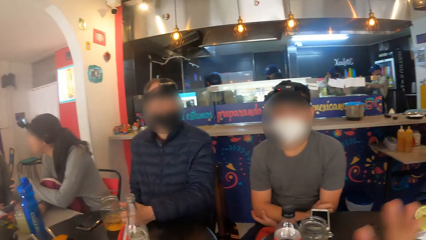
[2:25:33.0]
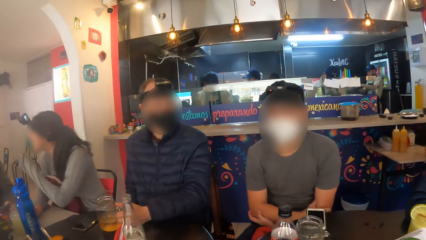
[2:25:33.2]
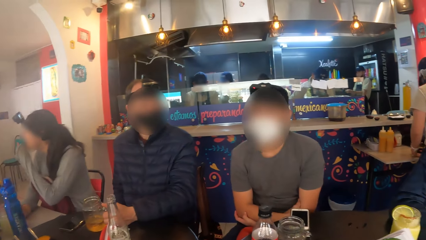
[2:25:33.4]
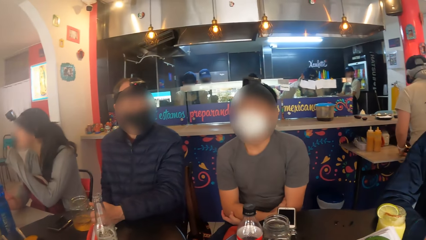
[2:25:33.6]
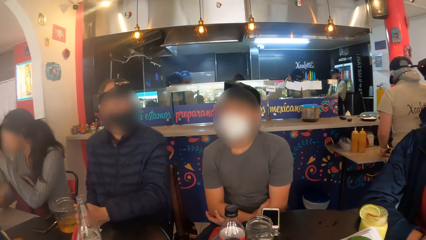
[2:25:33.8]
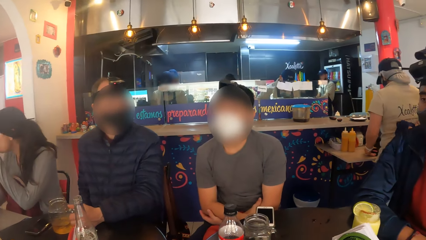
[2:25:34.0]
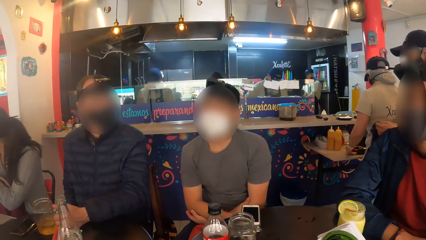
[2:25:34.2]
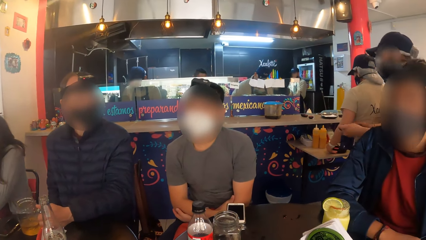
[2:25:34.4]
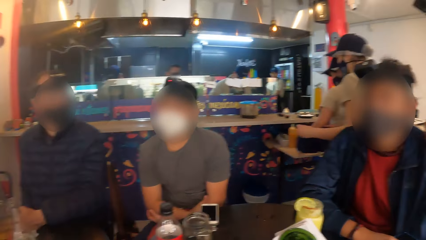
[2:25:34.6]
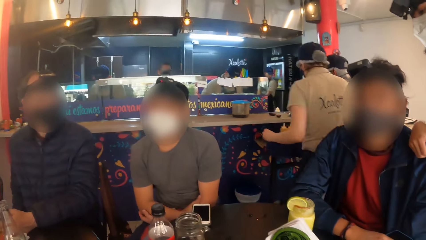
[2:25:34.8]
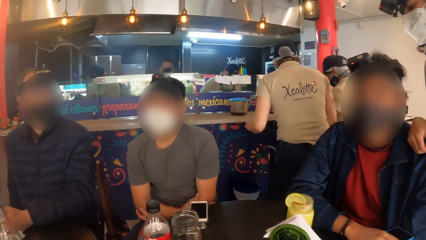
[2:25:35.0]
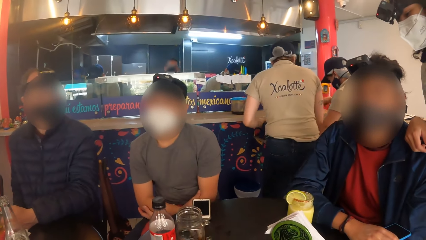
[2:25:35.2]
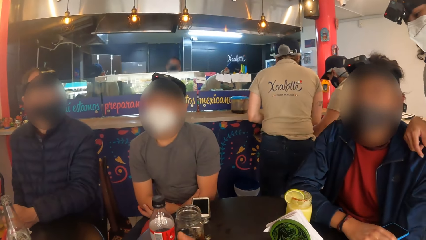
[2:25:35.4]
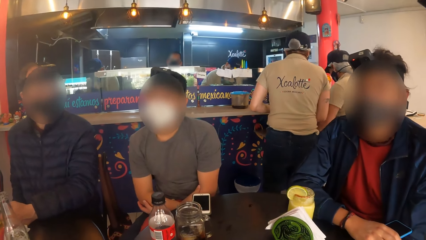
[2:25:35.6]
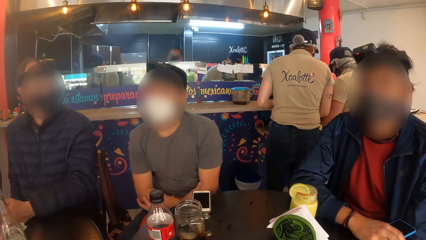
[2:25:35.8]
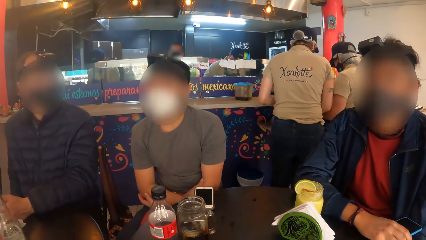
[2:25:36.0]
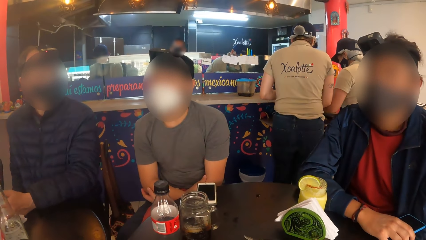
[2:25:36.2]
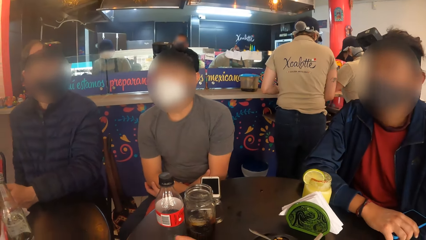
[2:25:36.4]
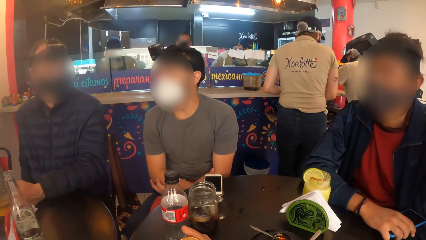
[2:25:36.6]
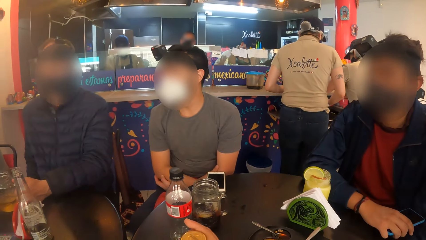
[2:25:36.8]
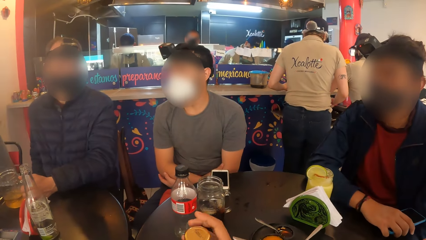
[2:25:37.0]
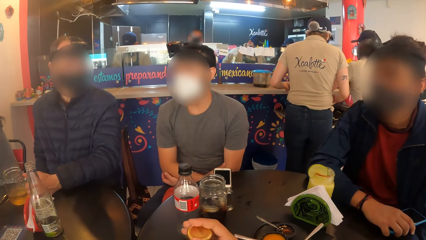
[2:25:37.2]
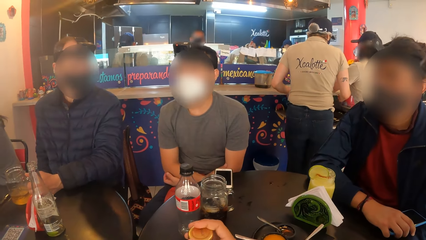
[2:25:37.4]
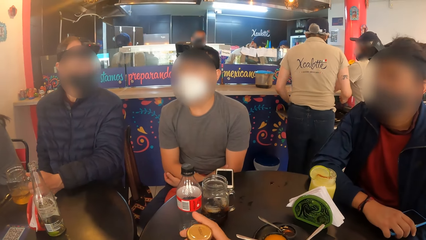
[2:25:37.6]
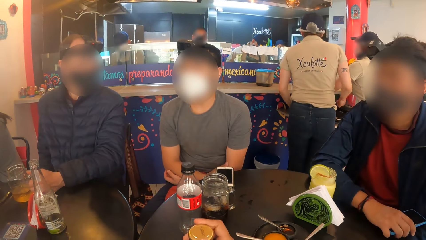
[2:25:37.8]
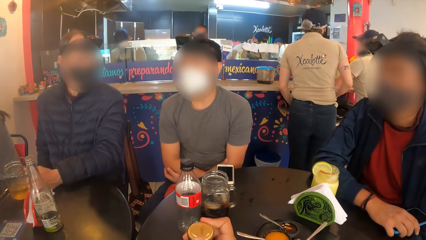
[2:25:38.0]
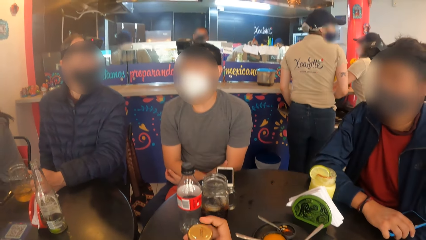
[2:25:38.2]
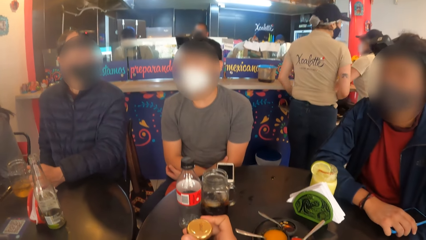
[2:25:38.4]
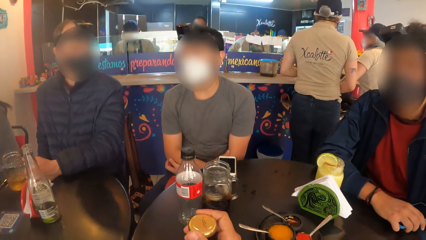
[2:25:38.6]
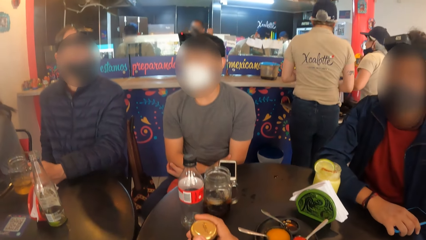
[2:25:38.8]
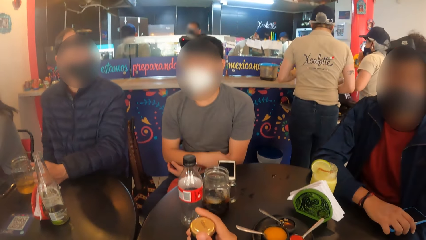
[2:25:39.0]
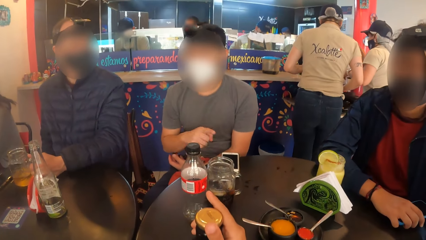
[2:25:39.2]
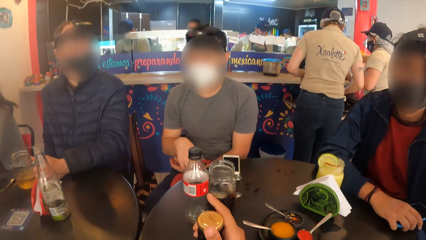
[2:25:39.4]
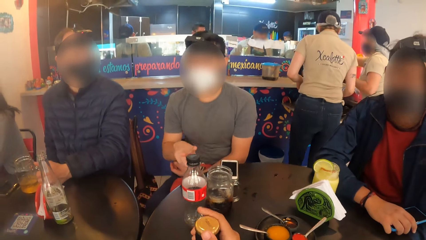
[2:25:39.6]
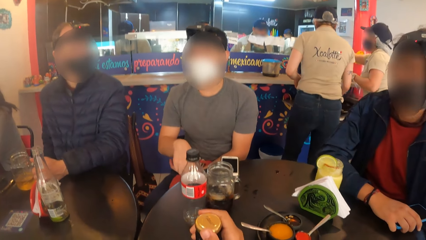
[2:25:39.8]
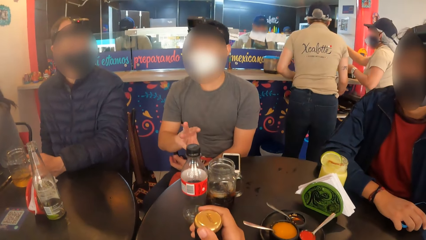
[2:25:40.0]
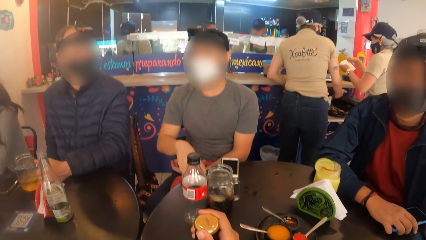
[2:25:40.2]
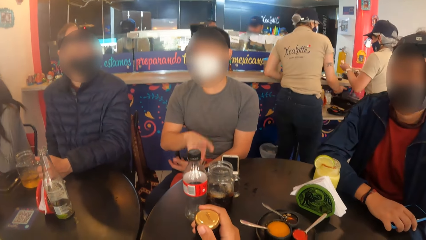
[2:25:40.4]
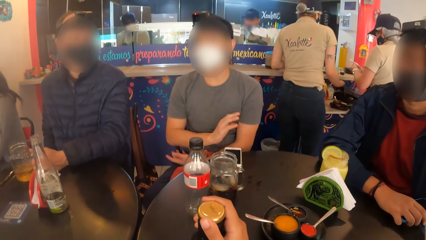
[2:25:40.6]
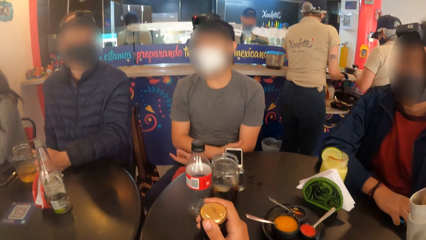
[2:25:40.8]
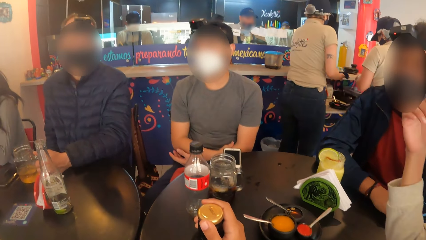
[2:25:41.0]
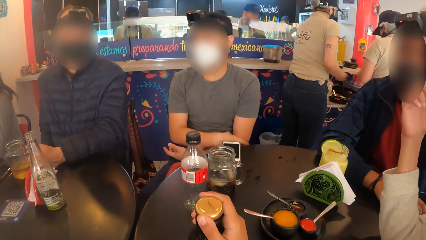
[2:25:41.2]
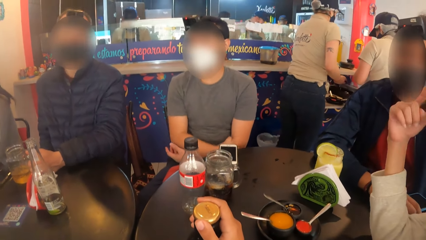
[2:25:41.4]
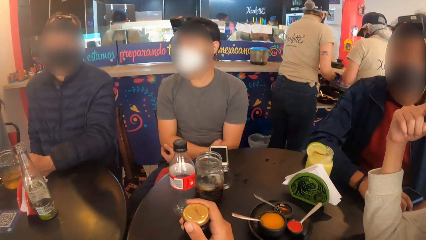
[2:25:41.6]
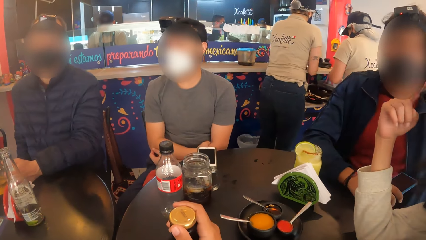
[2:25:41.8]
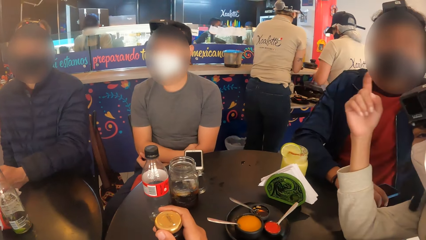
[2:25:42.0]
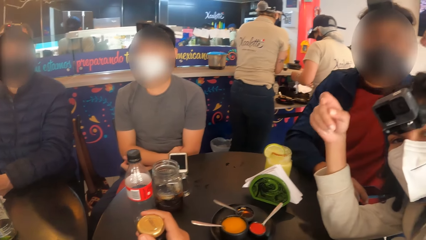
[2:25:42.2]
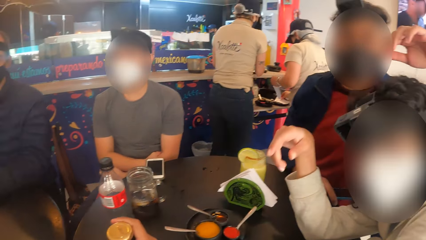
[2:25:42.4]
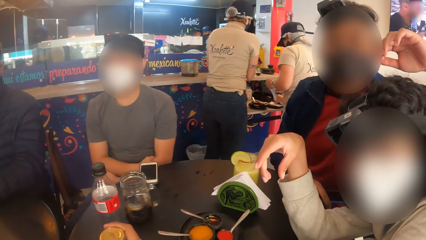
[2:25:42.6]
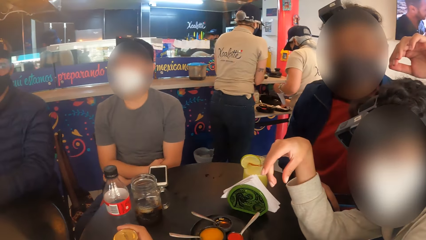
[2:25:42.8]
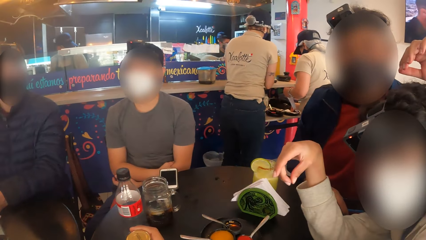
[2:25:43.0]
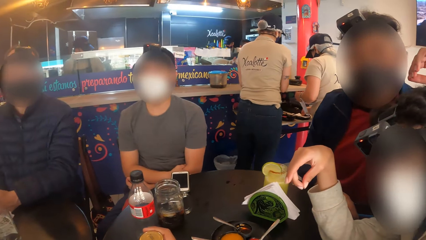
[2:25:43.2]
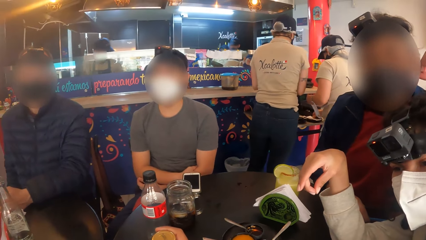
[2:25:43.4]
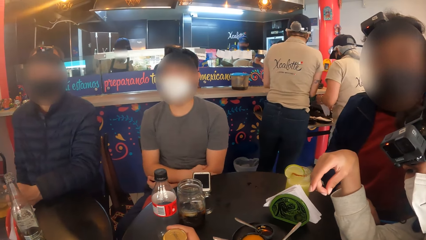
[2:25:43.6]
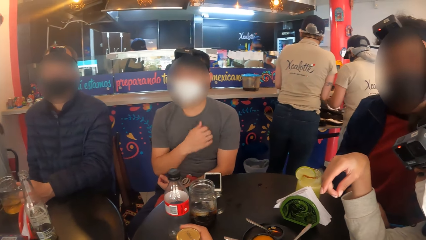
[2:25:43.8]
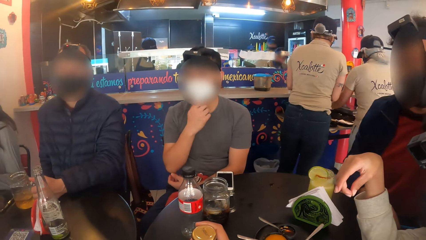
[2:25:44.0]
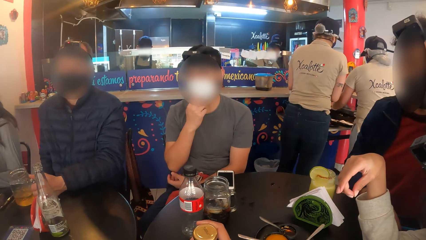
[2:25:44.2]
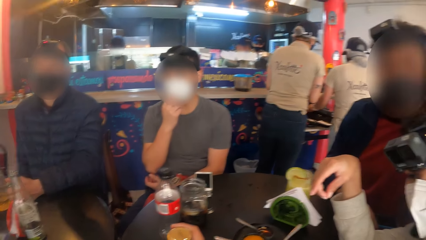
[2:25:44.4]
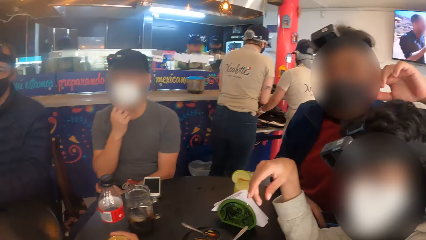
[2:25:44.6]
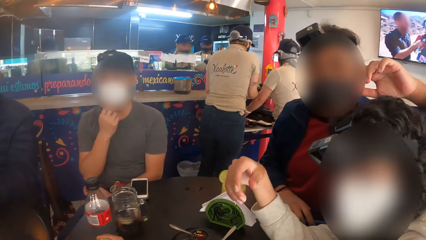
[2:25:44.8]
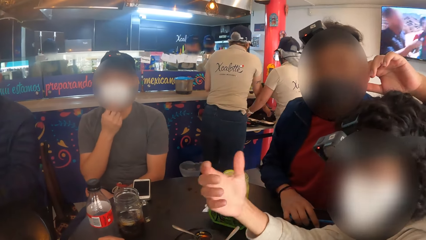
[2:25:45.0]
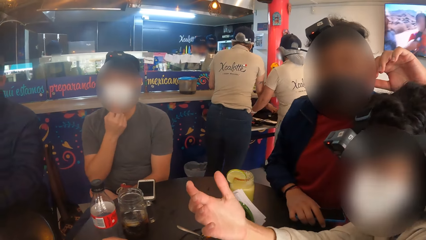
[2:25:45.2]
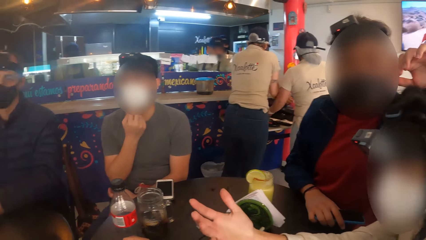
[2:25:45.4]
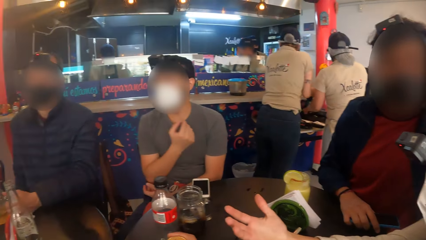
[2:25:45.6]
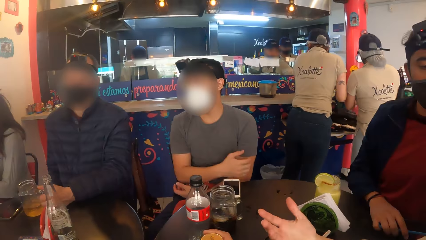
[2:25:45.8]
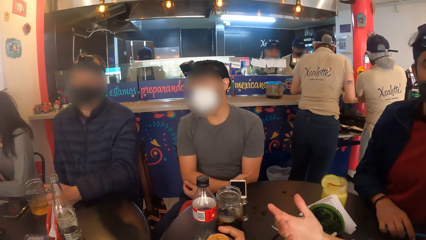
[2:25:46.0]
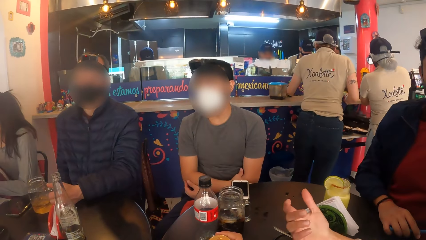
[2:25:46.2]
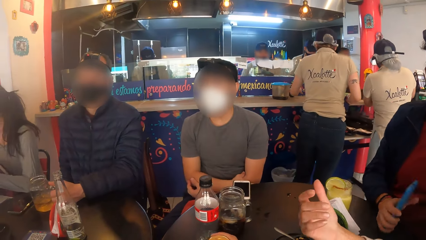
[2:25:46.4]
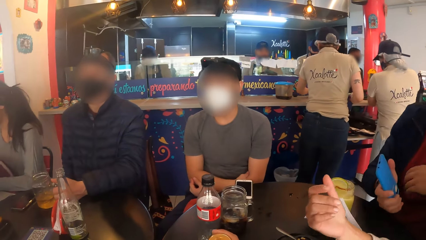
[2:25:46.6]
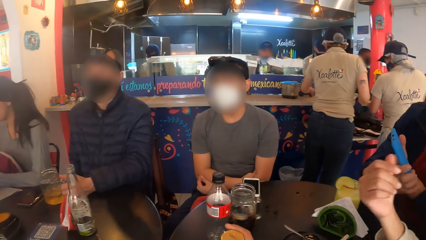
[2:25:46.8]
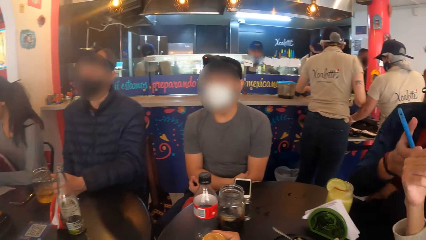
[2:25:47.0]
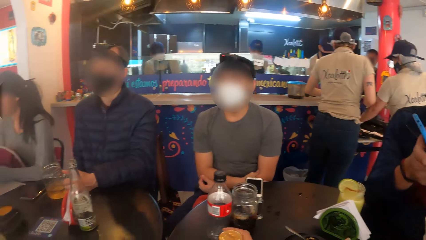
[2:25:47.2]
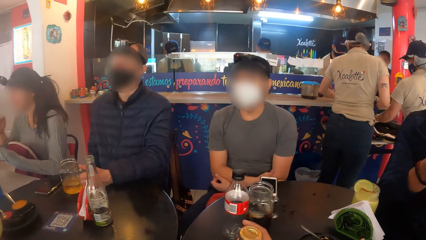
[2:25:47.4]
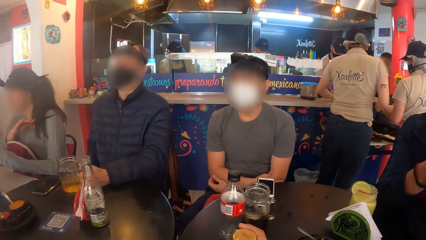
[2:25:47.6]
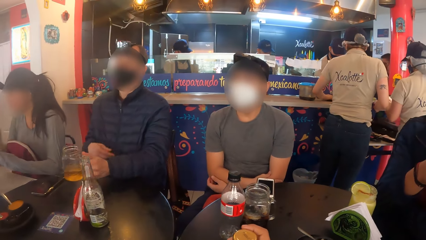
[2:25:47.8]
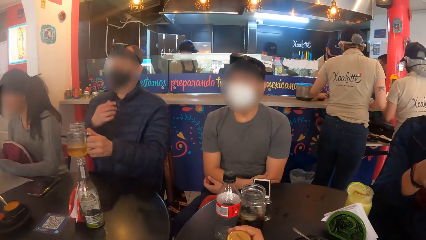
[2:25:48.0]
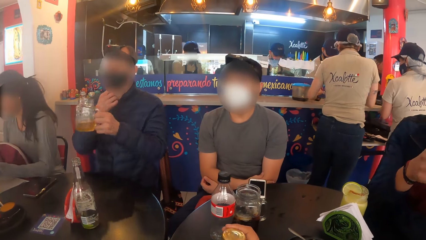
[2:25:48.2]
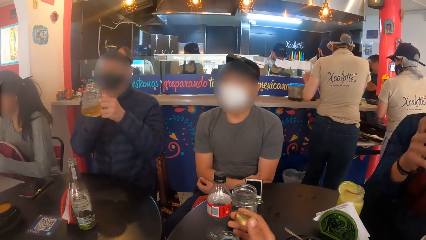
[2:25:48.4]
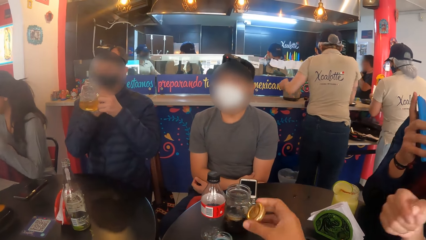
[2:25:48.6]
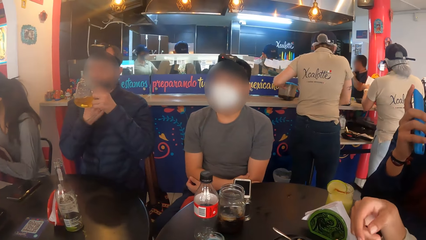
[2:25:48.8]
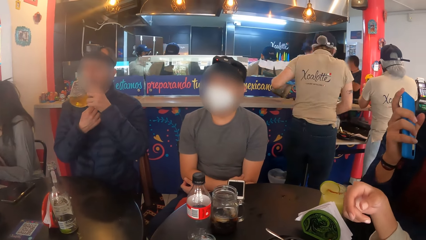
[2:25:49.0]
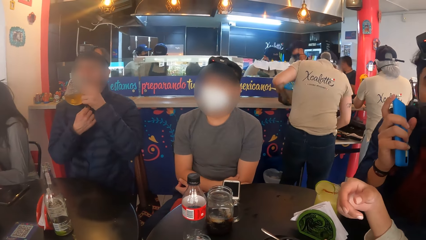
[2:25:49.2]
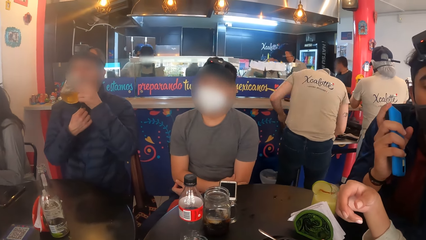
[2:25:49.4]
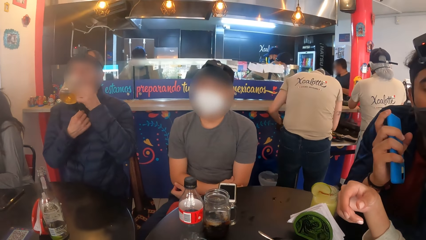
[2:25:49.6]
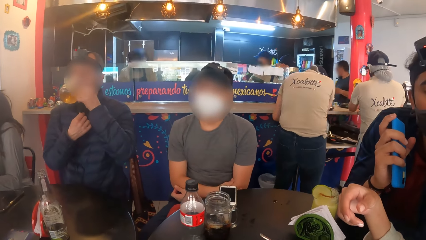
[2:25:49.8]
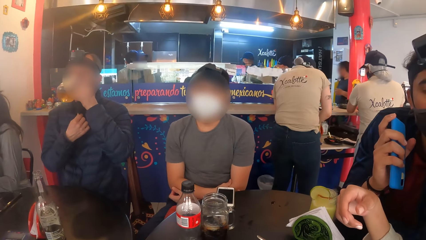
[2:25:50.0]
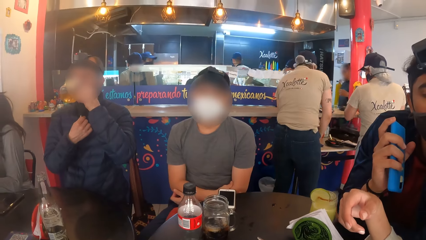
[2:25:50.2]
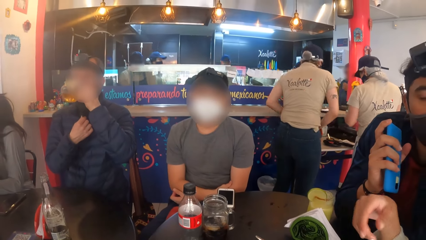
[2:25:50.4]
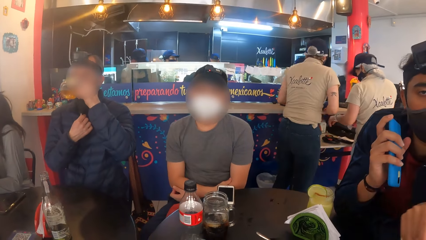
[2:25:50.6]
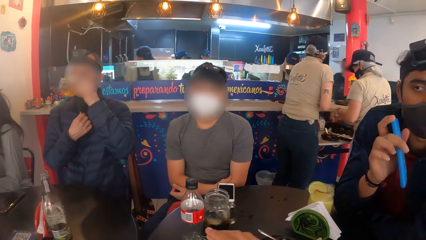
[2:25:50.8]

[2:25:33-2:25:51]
The camera wearer covers the bottle on the table with her right hand. She opens the bottle. The woman places her right hand on the table. The man adjusts the facemask on his face with his right hand. Another man picks up the cup from the table with his left hand, adjusts the facemask on his face with his right hand, and drinks juice from the cup with his left hand.
